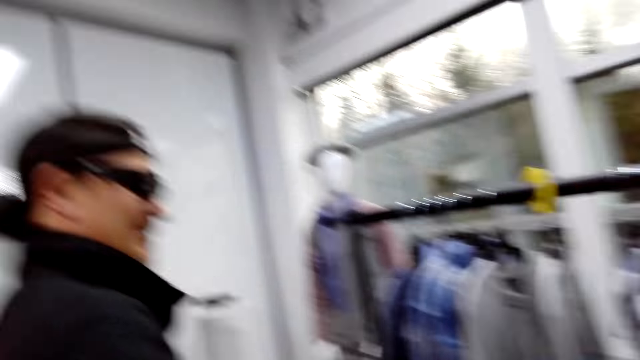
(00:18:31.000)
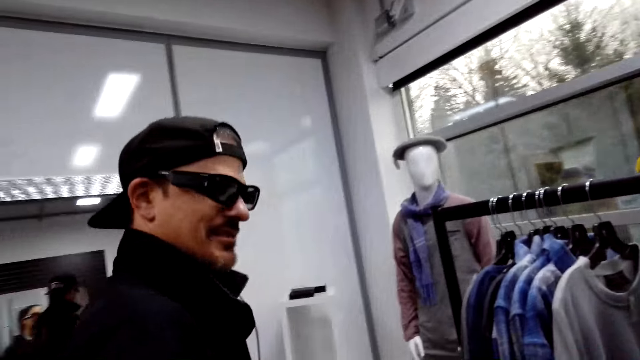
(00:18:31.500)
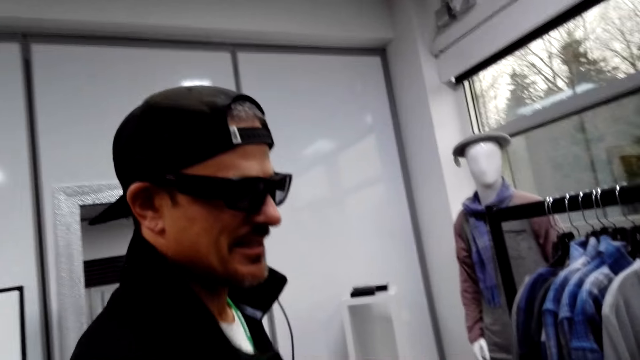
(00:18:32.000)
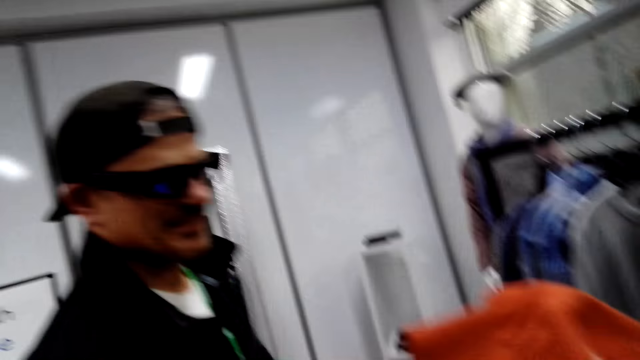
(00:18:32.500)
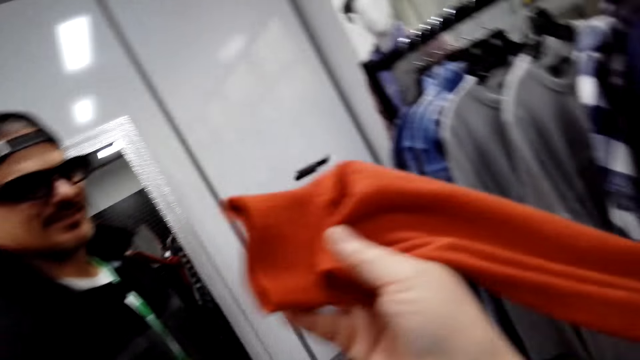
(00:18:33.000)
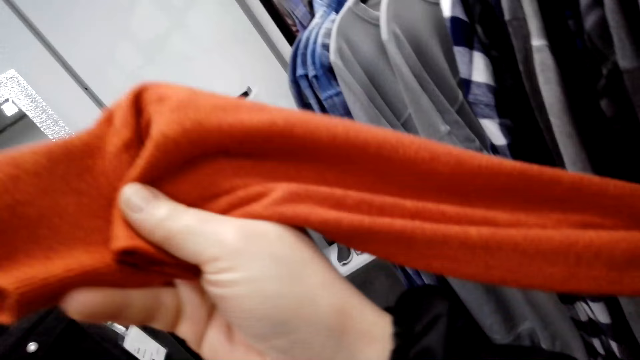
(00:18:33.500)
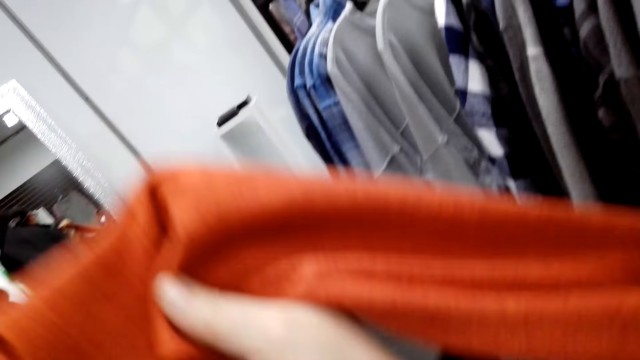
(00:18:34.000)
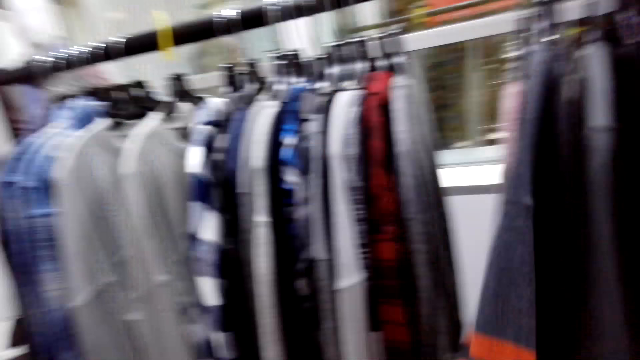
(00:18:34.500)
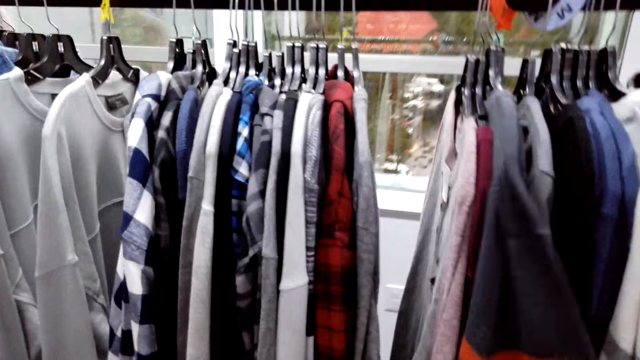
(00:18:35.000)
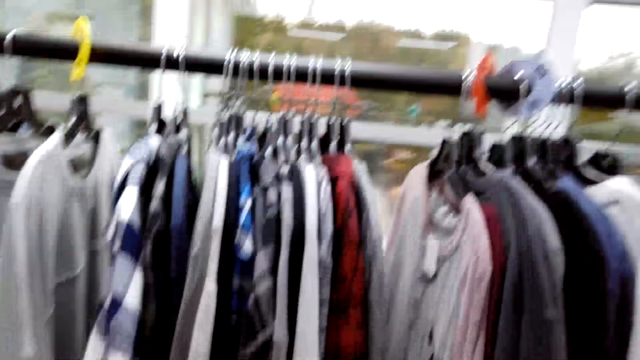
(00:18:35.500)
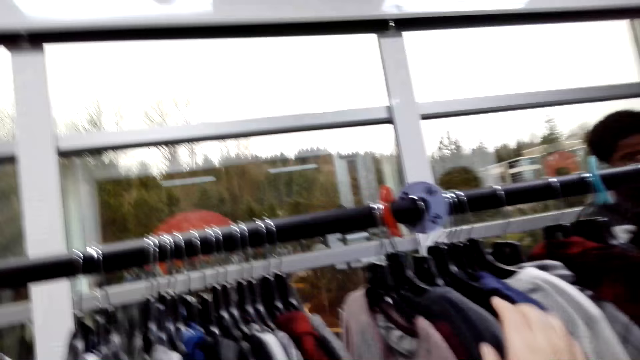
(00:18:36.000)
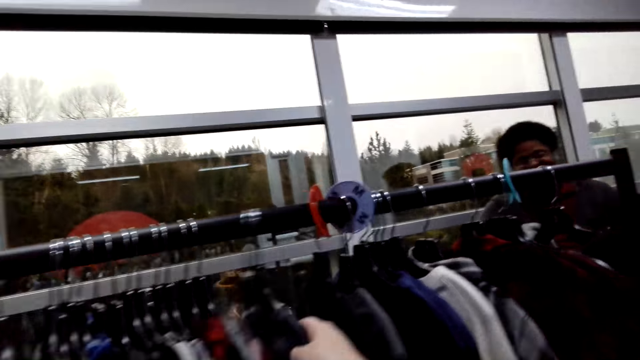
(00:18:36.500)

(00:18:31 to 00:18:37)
The camera wearer talks to a man. They hold a sweater, look at the clothes, and select clothes in the clothes hanger.

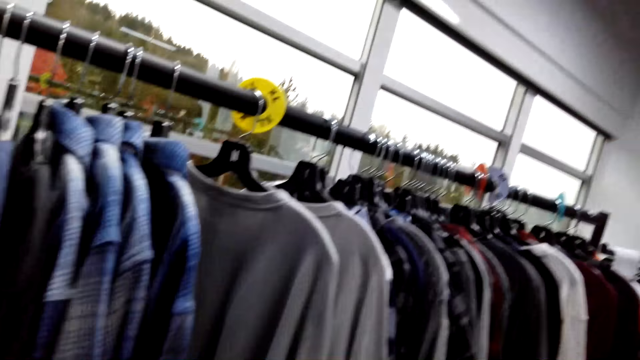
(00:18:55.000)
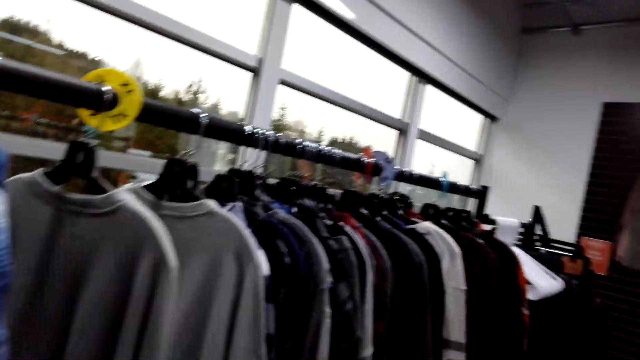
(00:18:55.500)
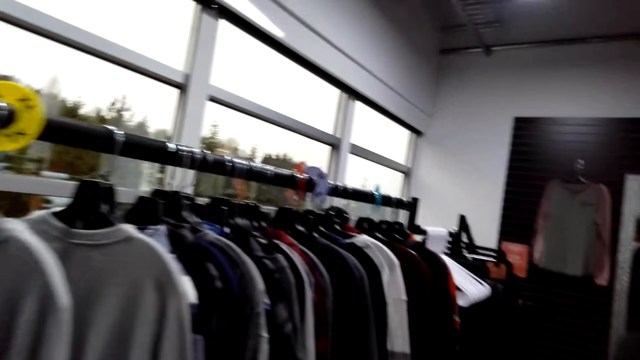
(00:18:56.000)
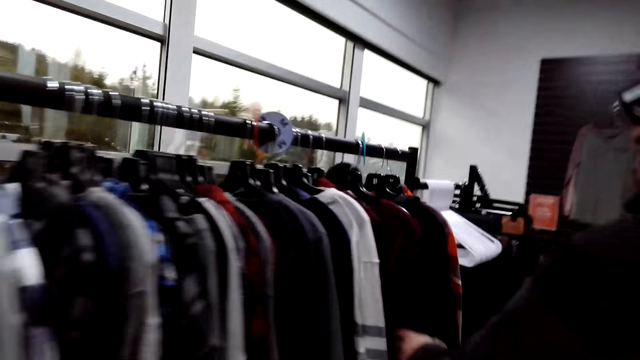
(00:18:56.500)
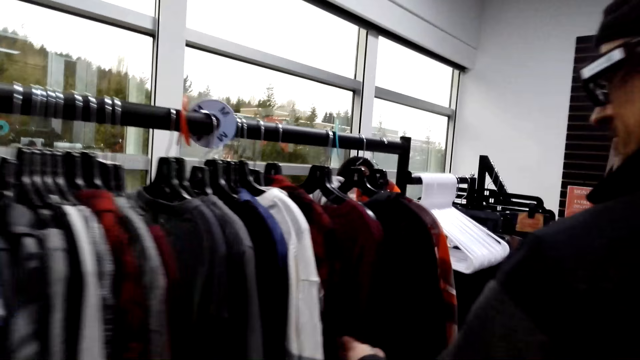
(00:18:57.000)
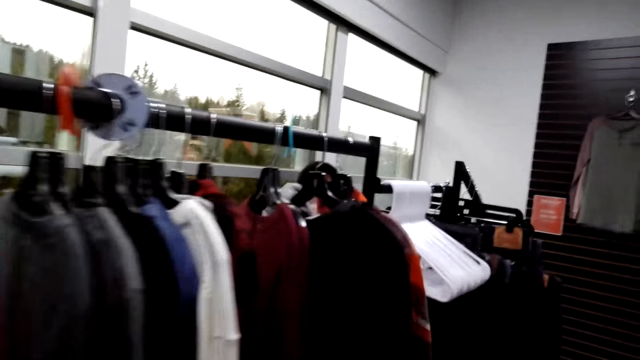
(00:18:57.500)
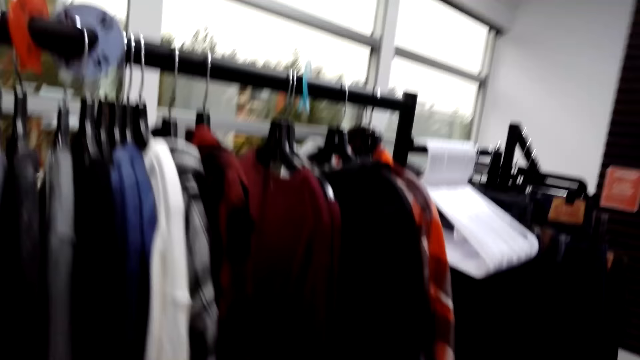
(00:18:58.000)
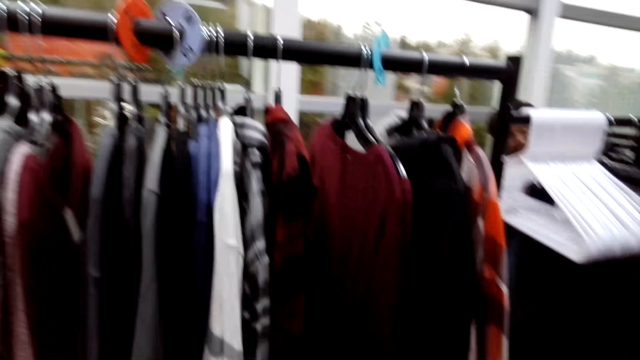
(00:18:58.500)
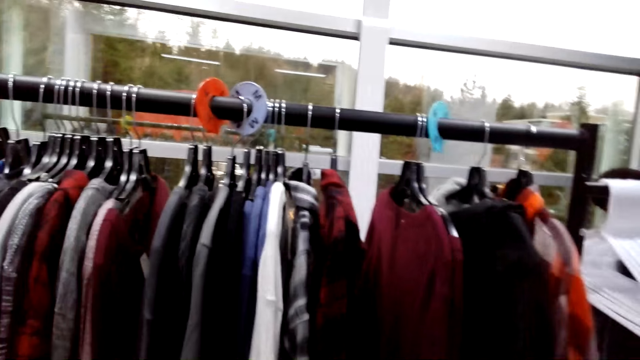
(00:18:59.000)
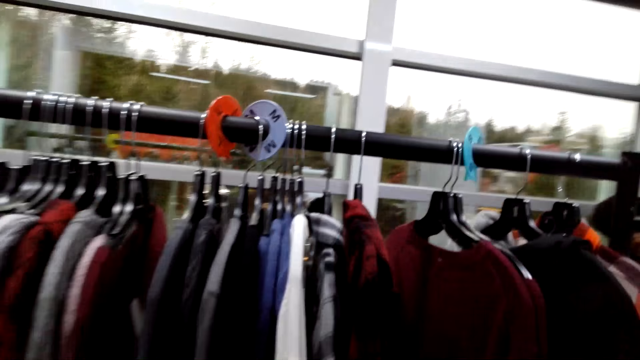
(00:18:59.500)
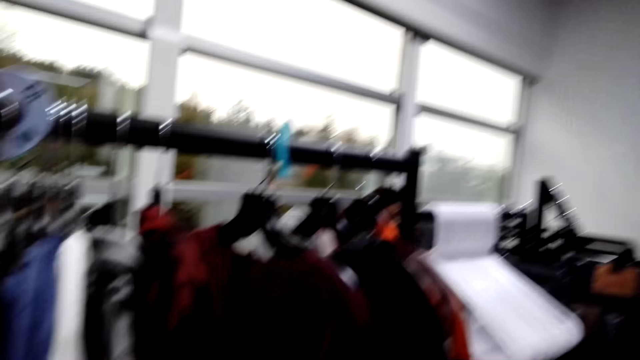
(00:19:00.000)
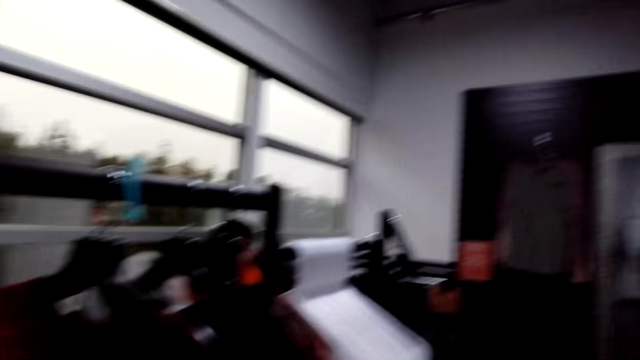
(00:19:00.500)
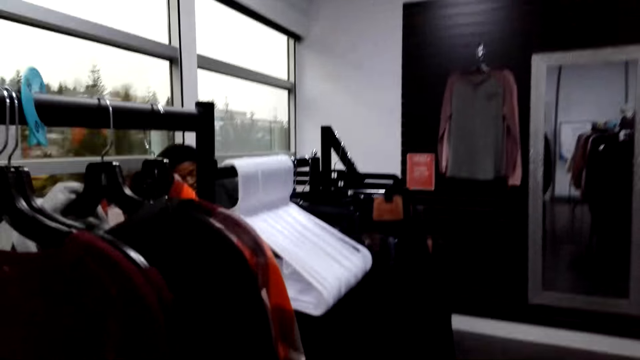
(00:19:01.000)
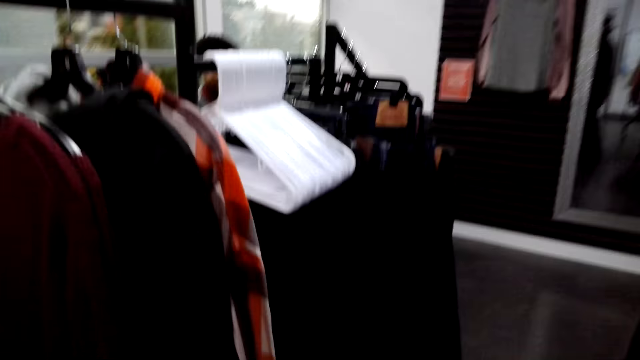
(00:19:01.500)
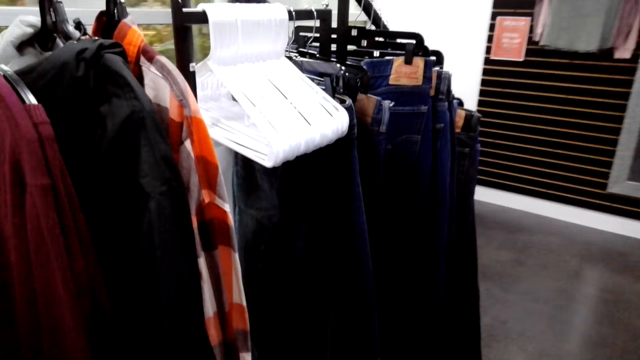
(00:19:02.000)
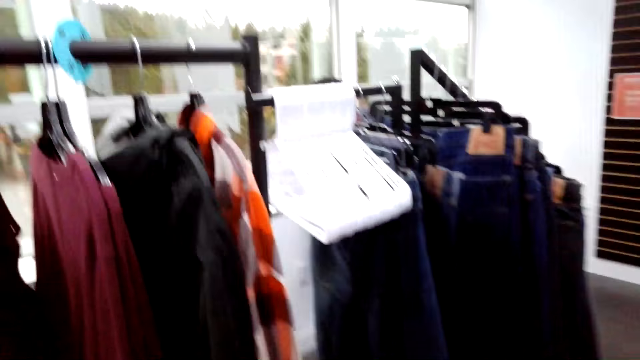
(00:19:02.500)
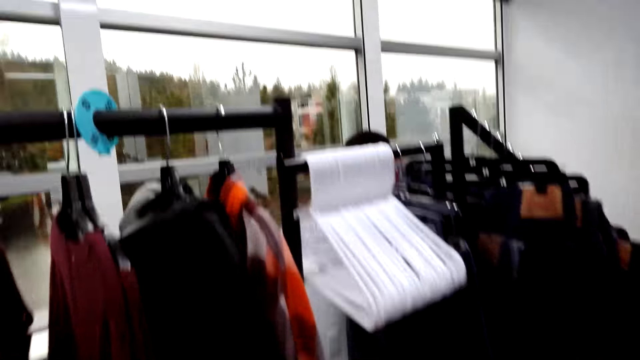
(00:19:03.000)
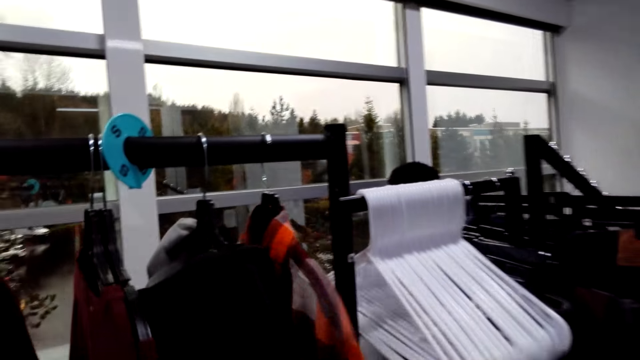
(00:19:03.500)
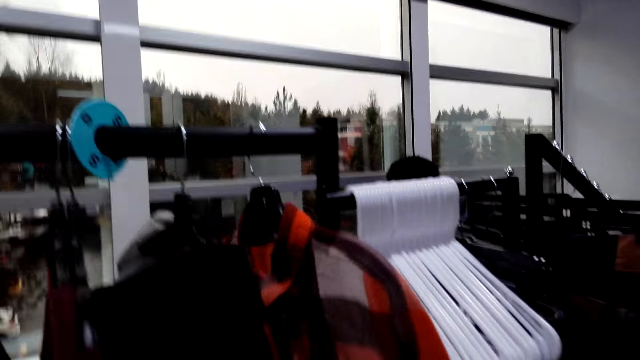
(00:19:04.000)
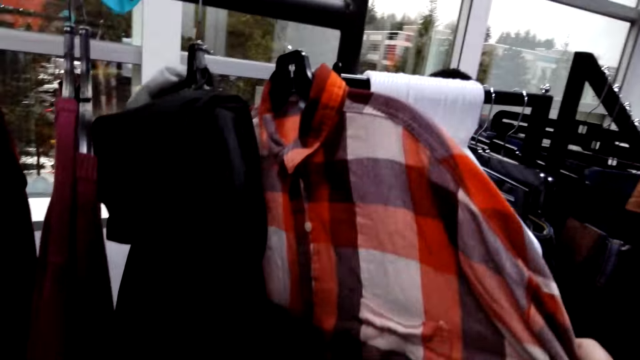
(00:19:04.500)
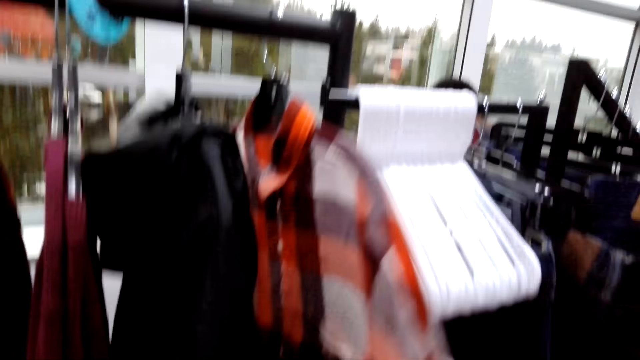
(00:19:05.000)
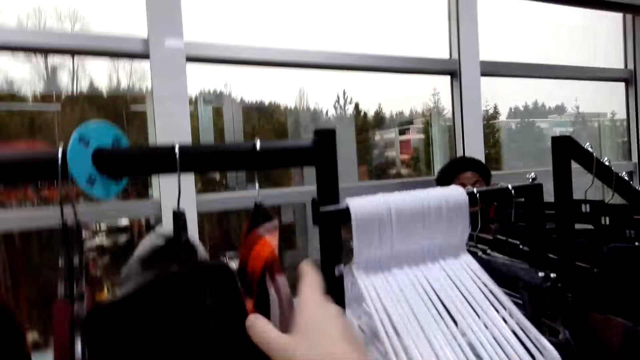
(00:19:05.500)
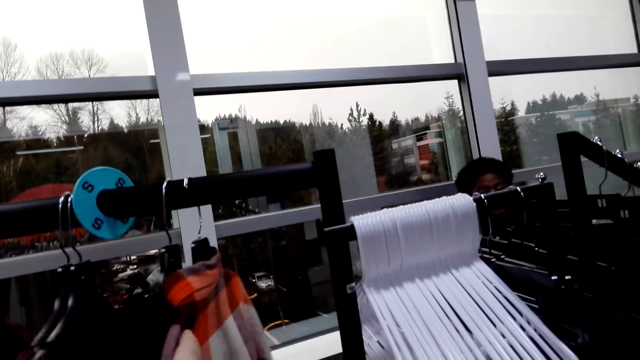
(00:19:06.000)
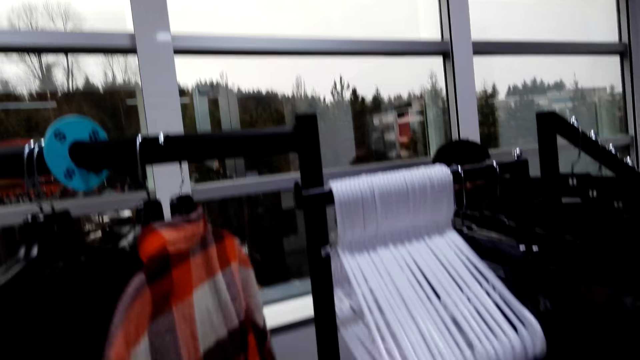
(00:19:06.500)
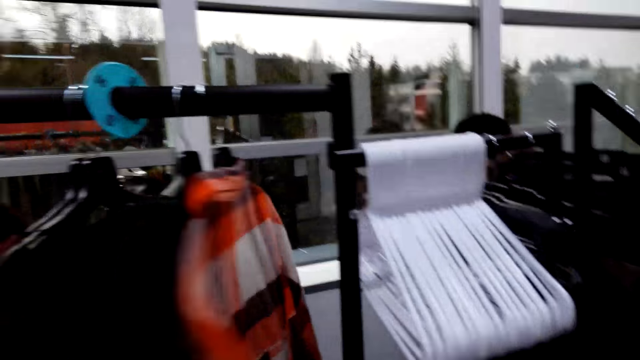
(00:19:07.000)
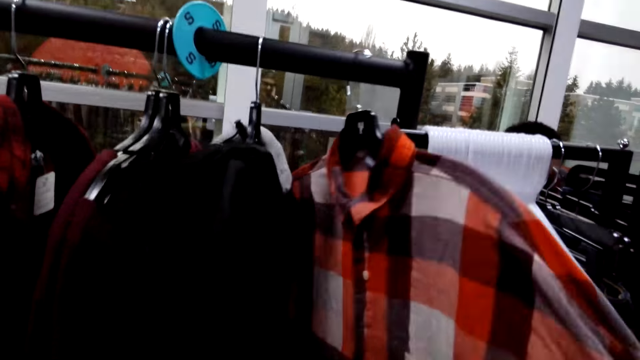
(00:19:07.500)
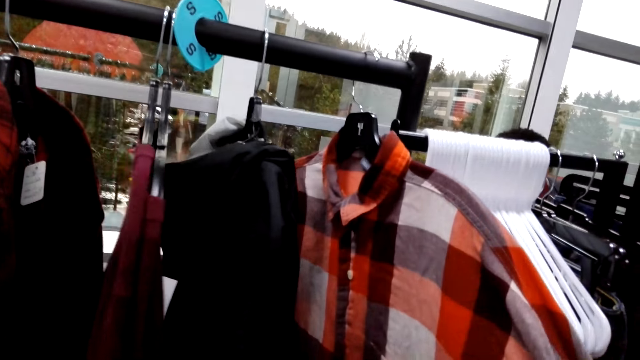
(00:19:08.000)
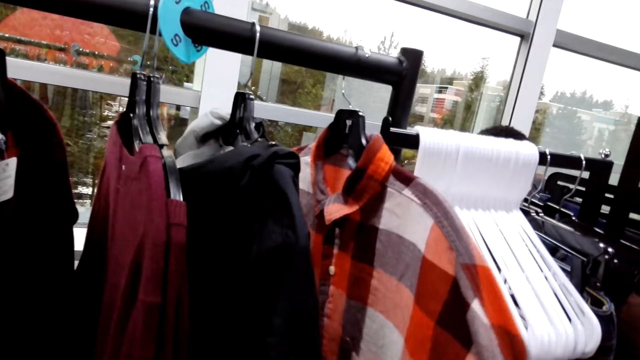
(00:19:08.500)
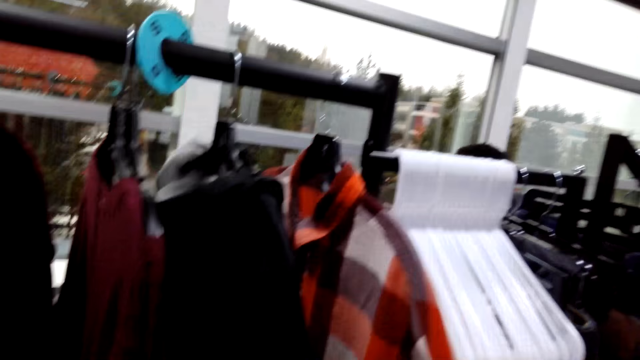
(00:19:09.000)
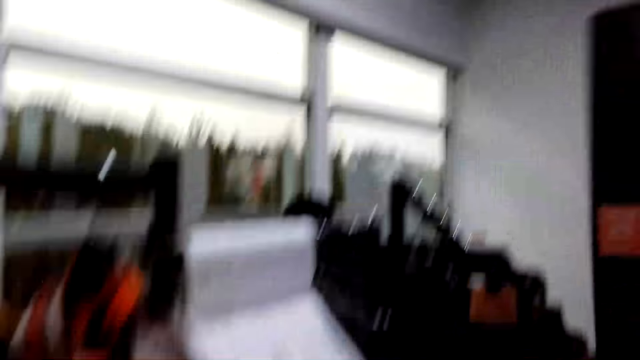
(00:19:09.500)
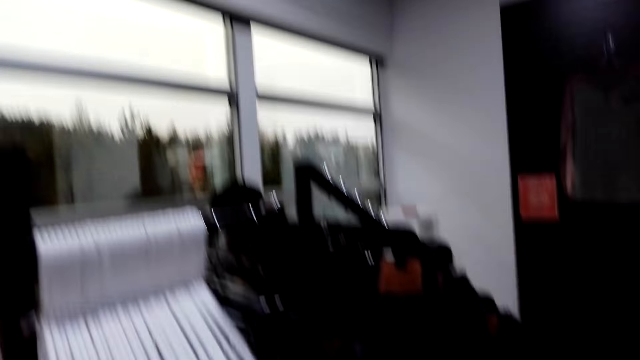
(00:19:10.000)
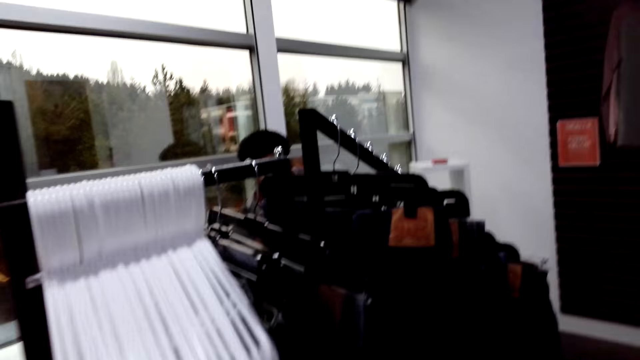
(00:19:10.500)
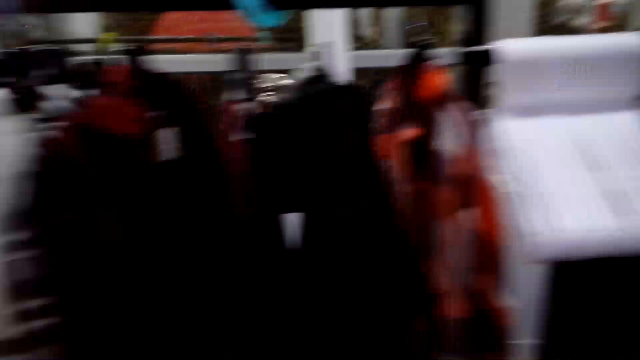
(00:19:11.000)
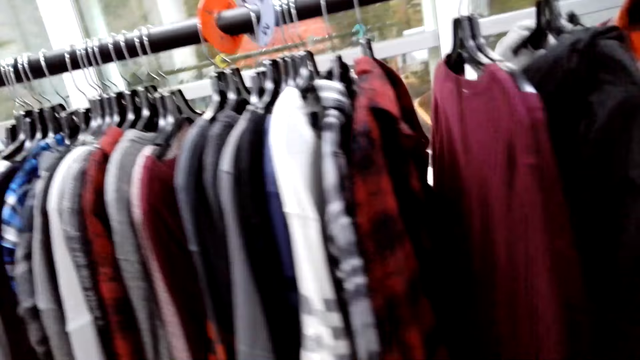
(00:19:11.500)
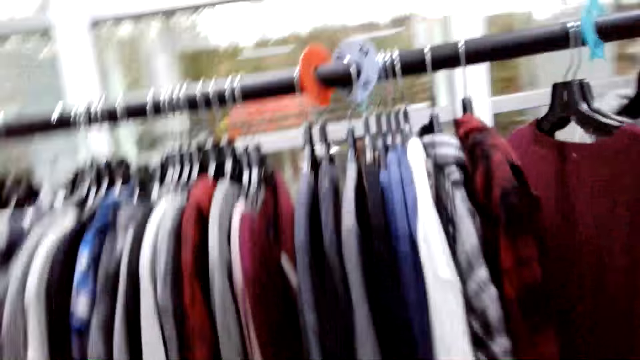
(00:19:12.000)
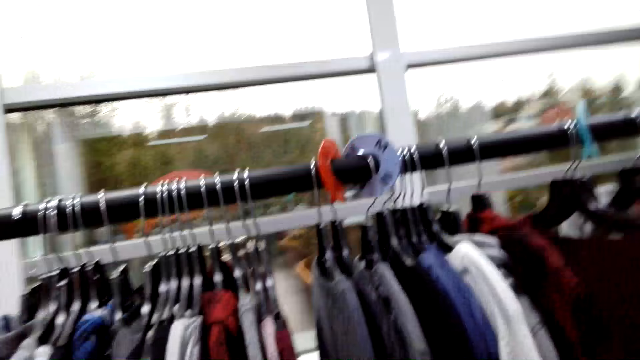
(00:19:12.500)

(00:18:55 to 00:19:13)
The camera wearer looks at the clothes and talks to a man. The man holds a shirt. The man talks to the camera wearer. The camera wearer looks at the clothes. They laugh.
